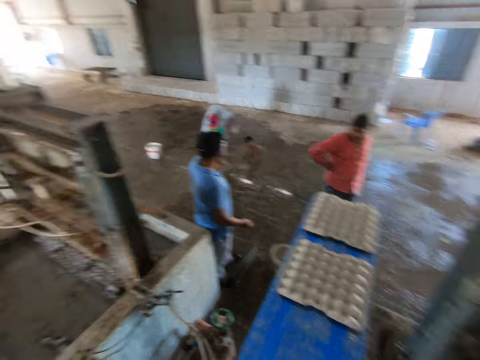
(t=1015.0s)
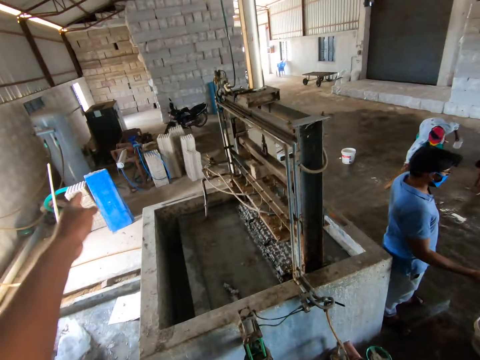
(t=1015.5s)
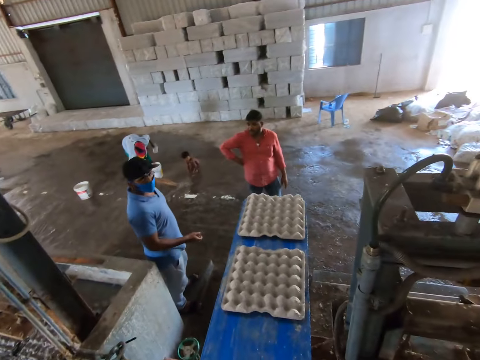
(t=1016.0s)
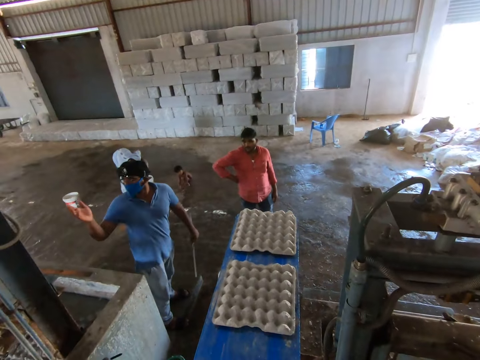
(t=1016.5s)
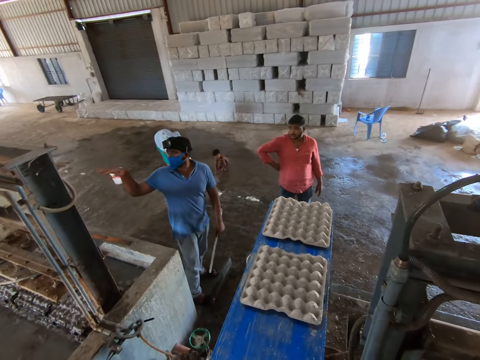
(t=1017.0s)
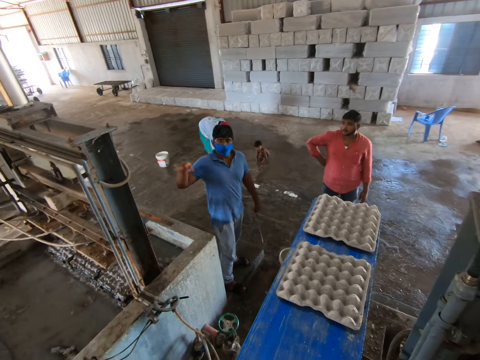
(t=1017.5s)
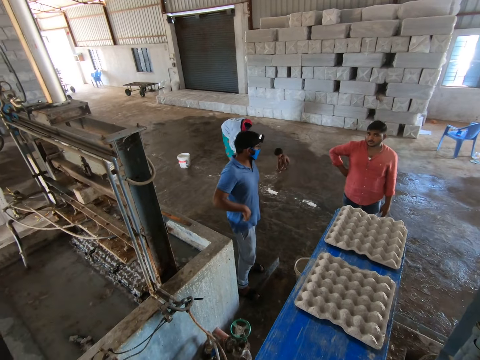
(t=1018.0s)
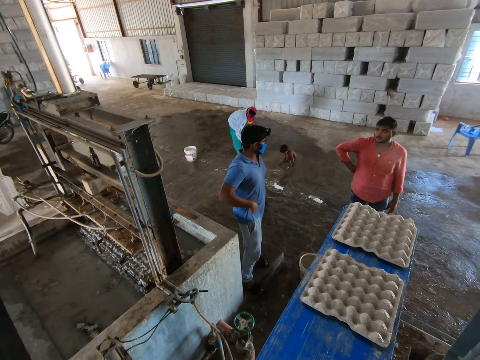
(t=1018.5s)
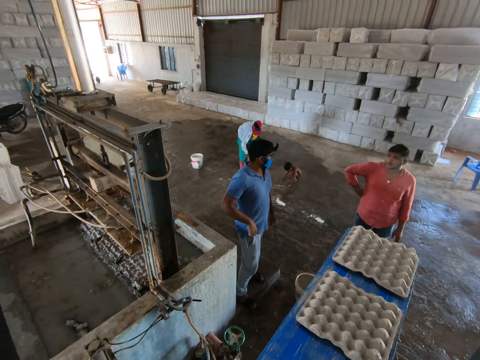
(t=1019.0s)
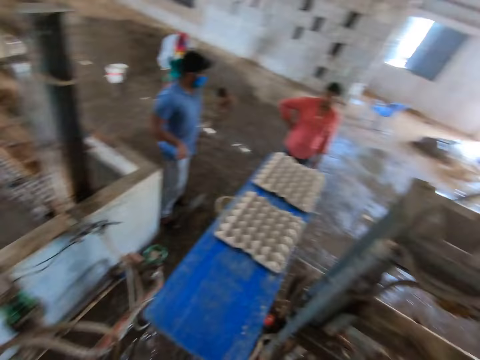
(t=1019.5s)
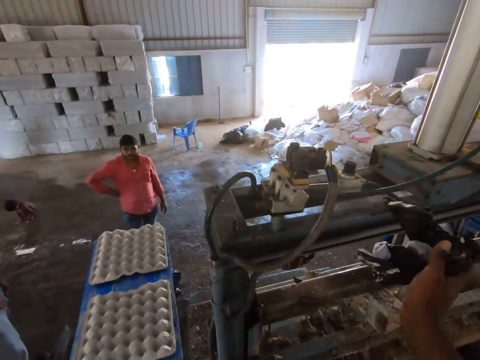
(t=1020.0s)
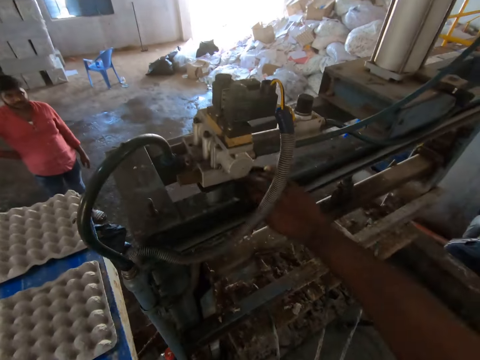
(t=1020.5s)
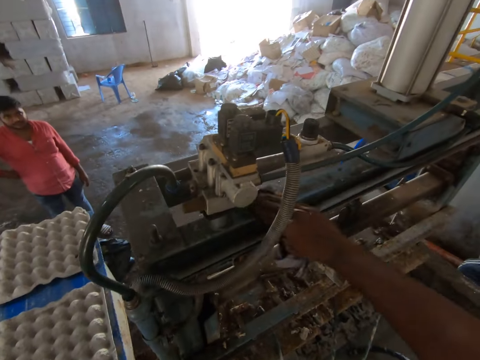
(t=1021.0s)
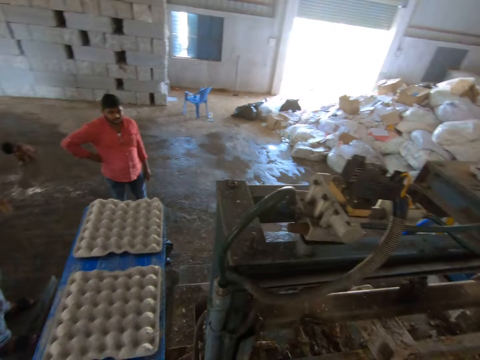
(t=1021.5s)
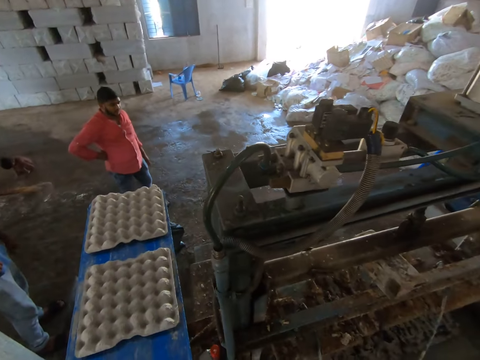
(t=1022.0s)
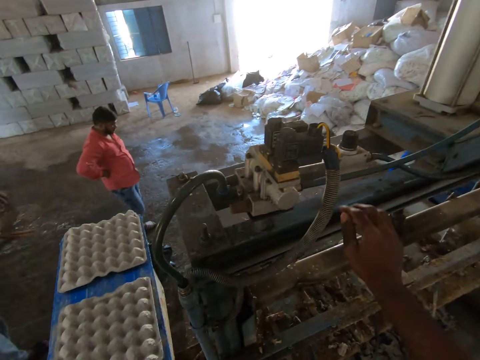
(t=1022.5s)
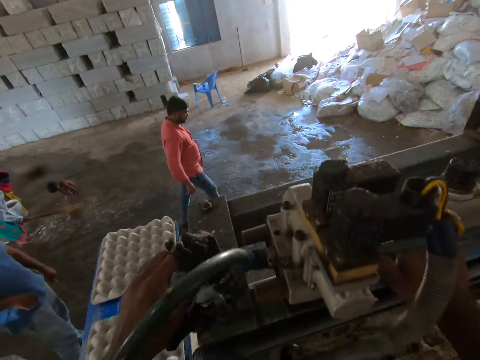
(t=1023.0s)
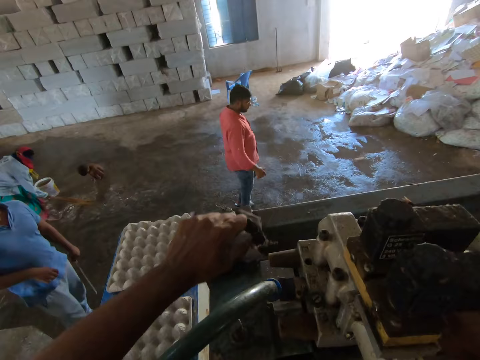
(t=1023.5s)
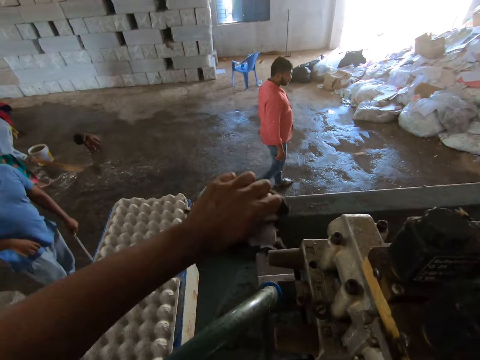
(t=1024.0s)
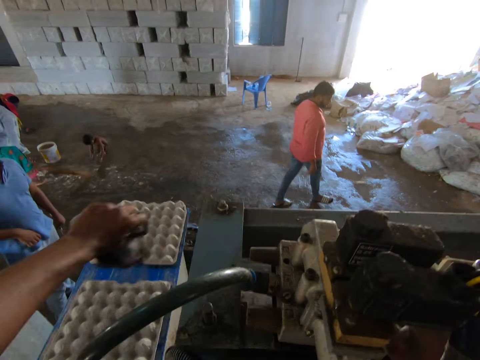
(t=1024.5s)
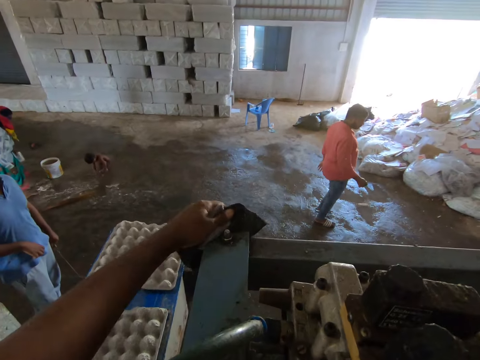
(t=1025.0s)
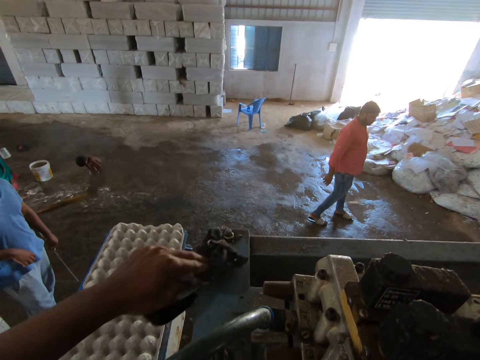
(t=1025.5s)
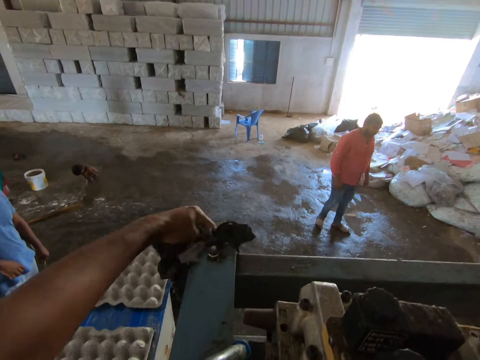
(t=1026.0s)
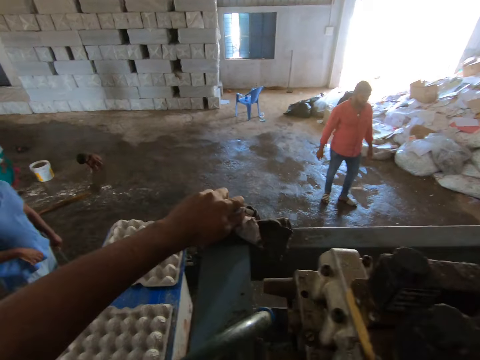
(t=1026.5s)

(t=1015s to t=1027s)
The camera wearer points out. They stare at a man. The man points out. The camera wearer looks around. They clean the machine with a cloth.

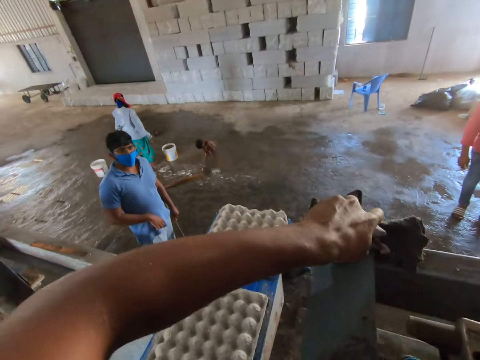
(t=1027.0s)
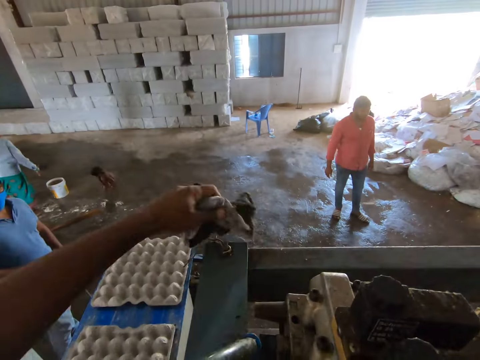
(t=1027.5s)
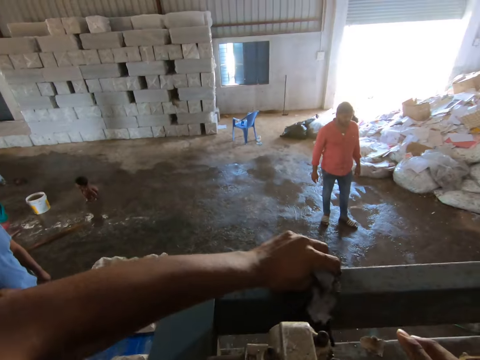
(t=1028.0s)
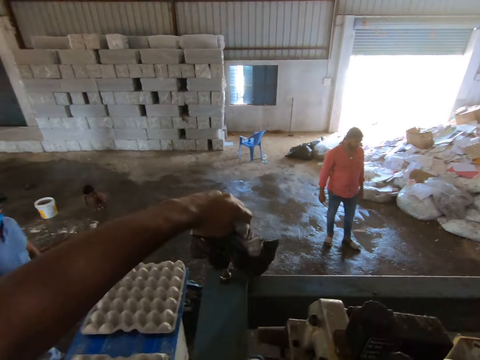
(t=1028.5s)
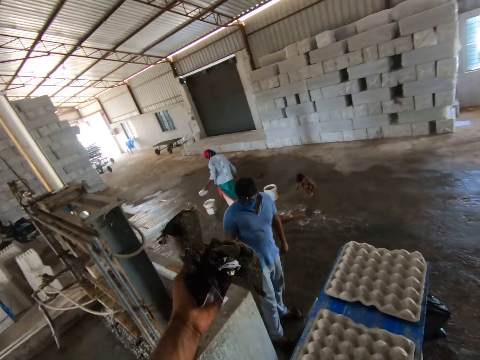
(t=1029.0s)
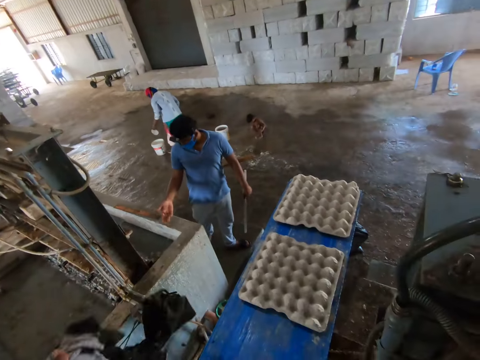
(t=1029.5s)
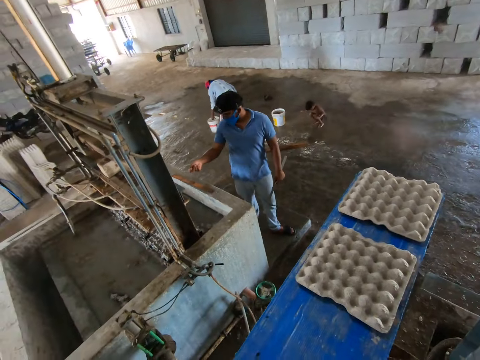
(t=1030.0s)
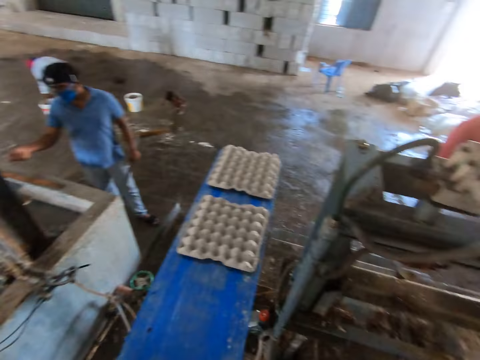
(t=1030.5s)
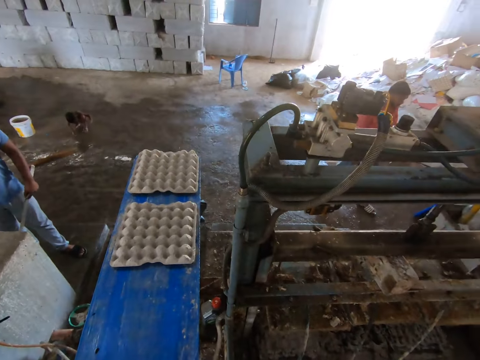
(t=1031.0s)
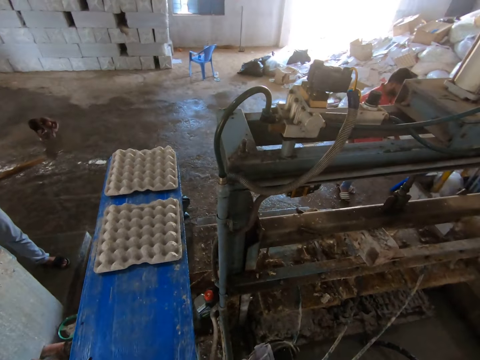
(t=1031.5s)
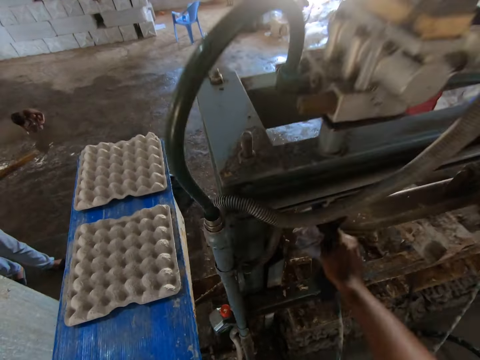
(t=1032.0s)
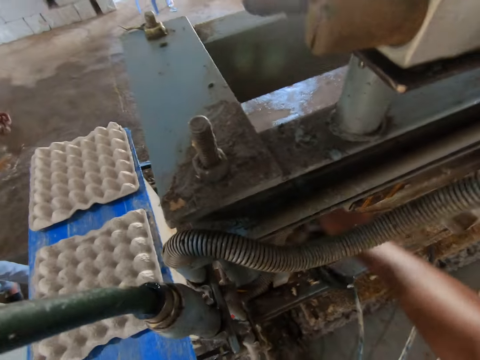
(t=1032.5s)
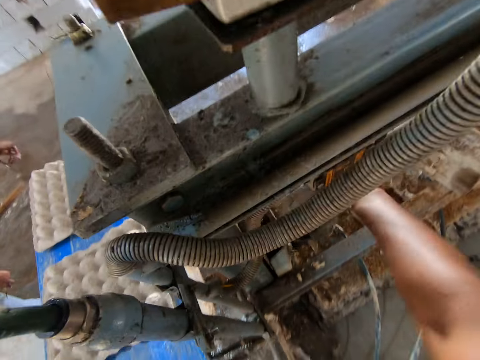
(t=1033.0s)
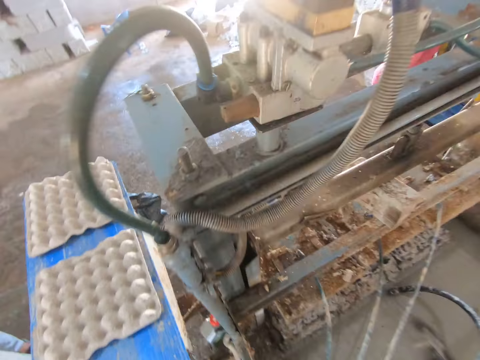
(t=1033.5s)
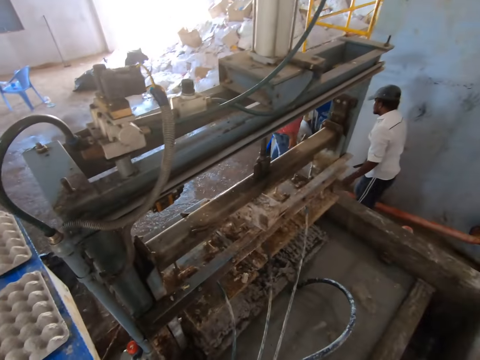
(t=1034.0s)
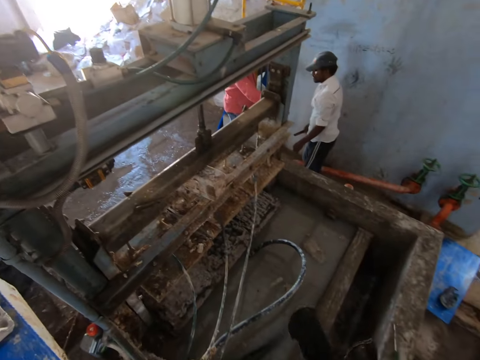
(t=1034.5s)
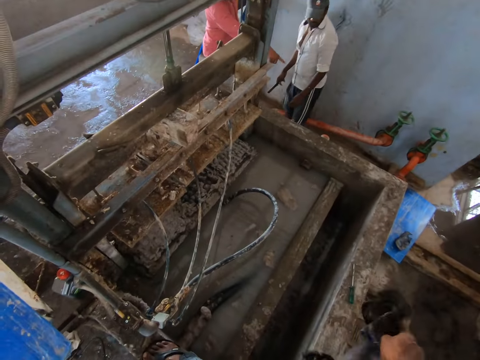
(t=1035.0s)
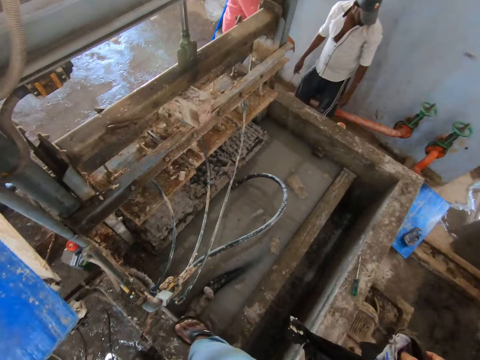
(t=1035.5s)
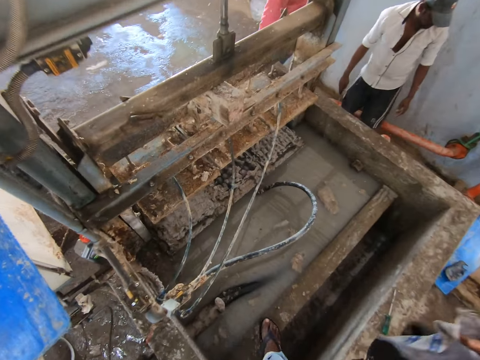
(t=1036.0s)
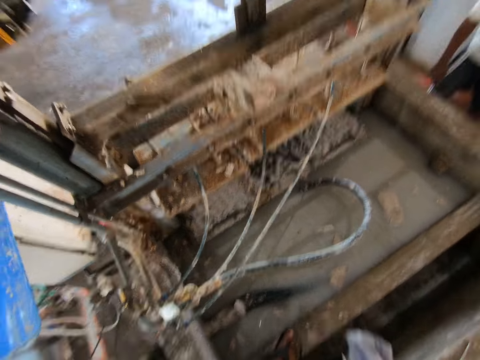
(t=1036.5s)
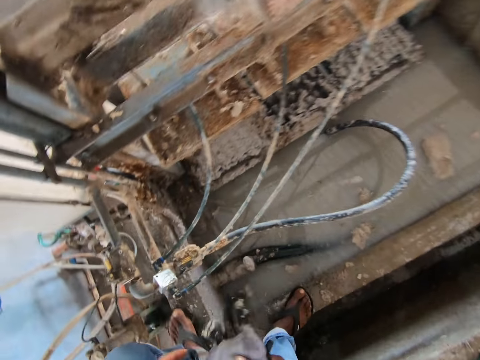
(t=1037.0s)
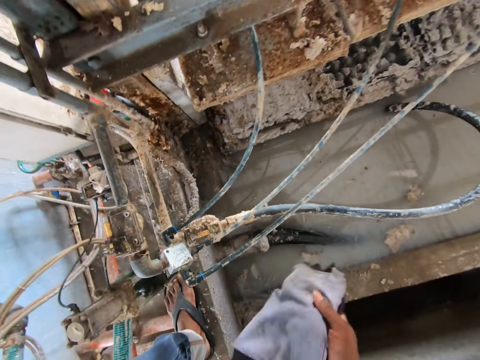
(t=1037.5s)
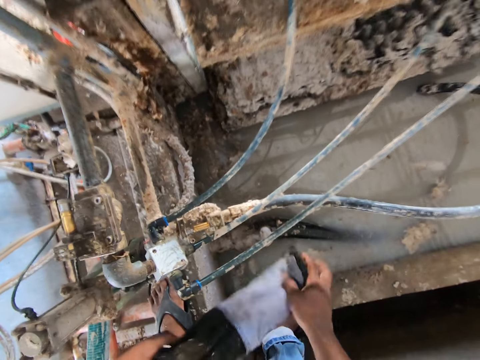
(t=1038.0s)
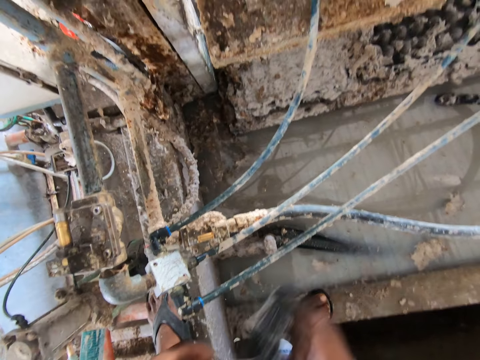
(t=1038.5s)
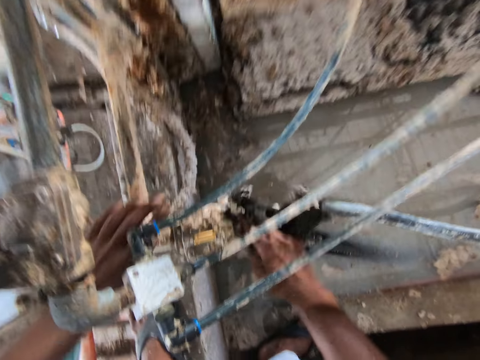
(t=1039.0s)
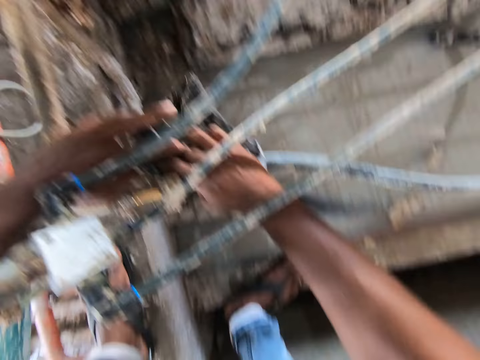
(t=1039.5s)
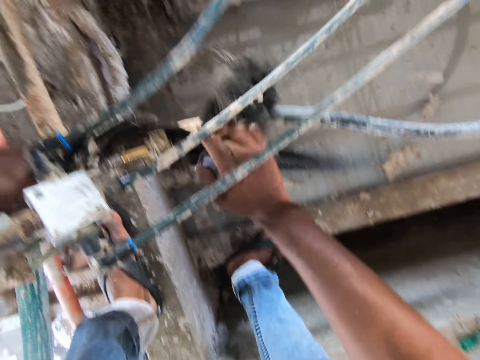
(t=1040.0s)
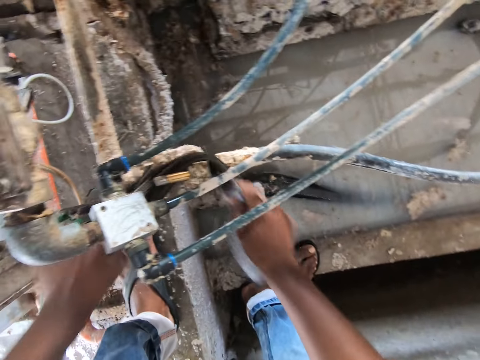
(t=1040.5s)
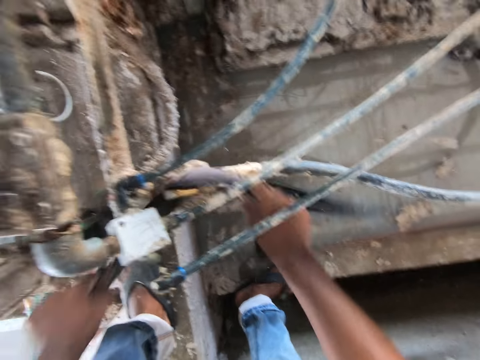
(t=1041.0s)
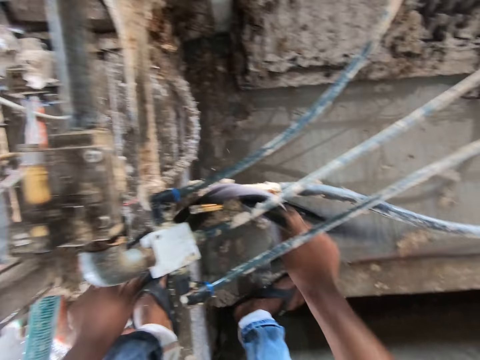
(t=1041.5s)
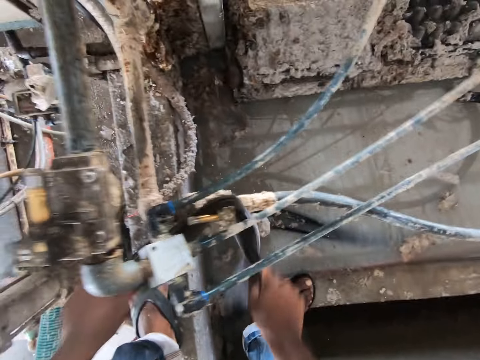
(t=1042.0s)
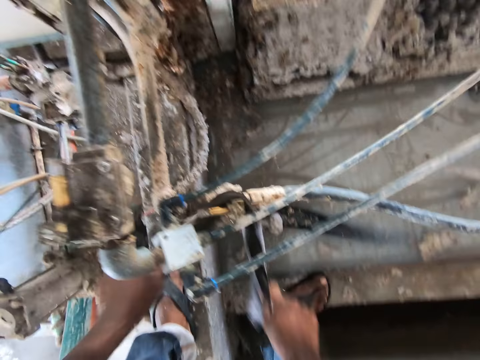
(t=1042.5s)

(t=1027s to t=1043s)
The camera wearer looks around. A person dialogues with another person. The camera wearer cleans the machine with a cloth. They fold the cloth, shake the piece of cloth, and look around. They wipe the wire or pipes with the cloth.
